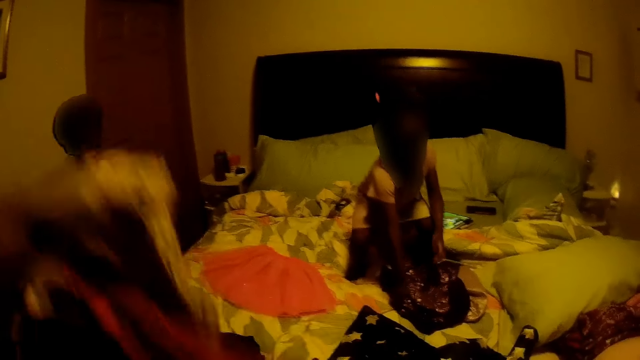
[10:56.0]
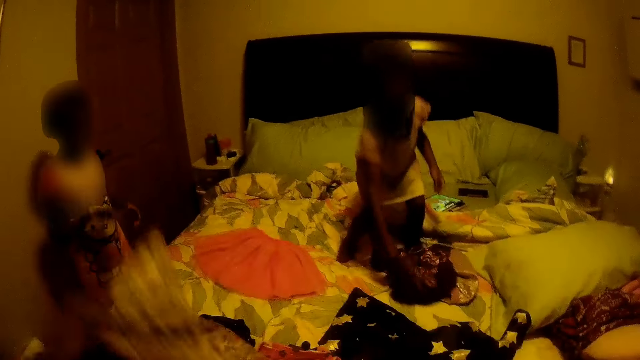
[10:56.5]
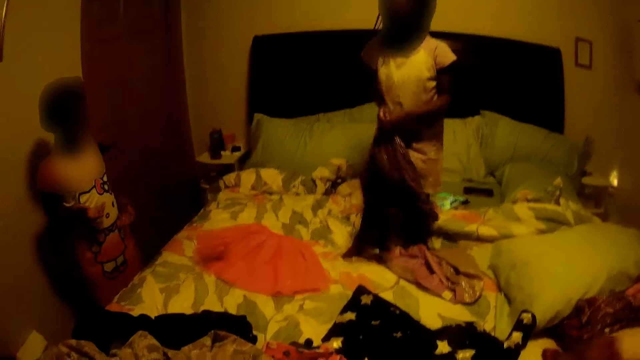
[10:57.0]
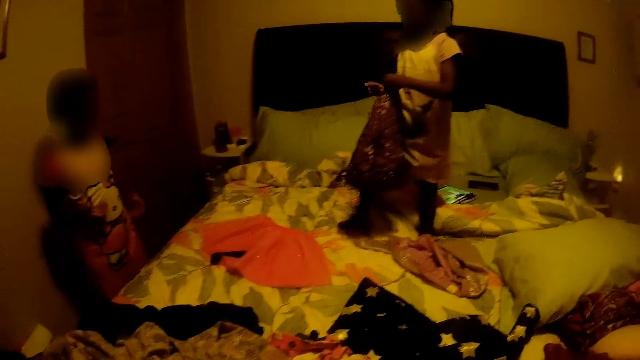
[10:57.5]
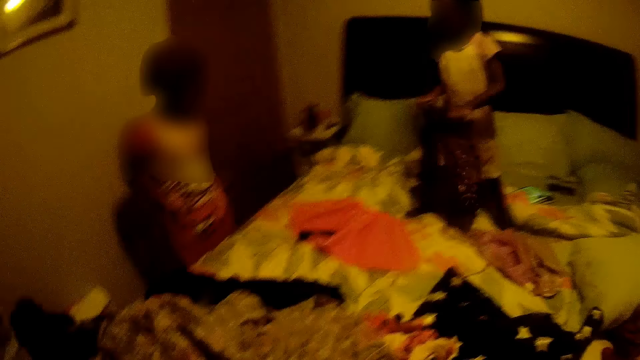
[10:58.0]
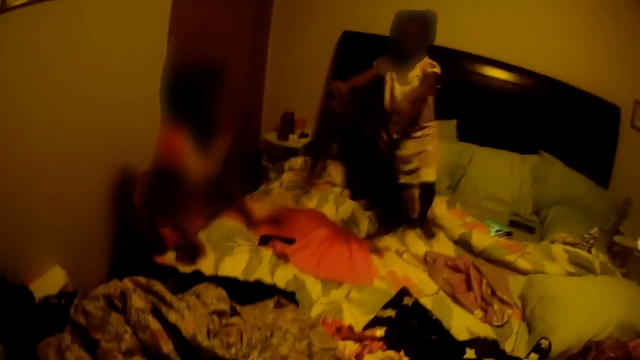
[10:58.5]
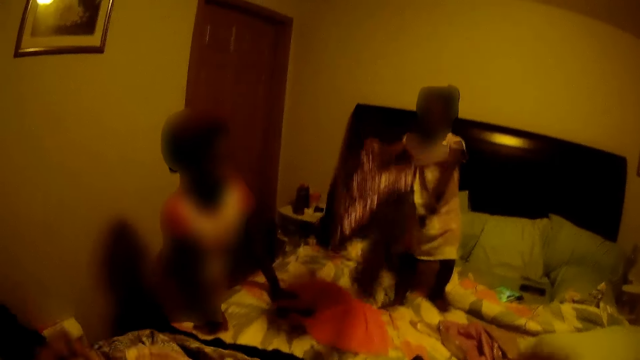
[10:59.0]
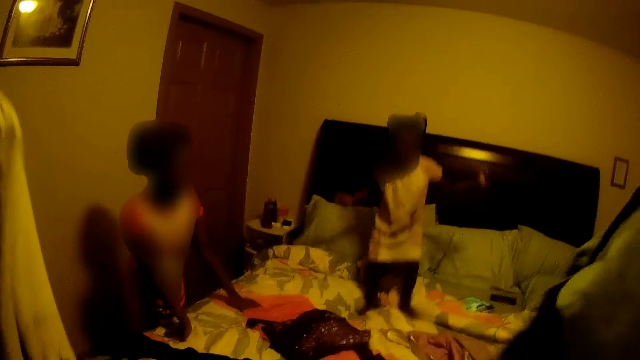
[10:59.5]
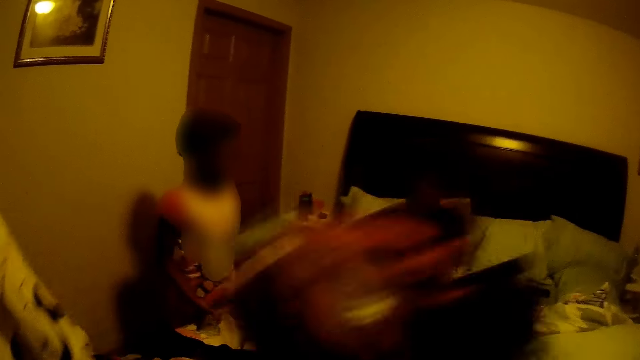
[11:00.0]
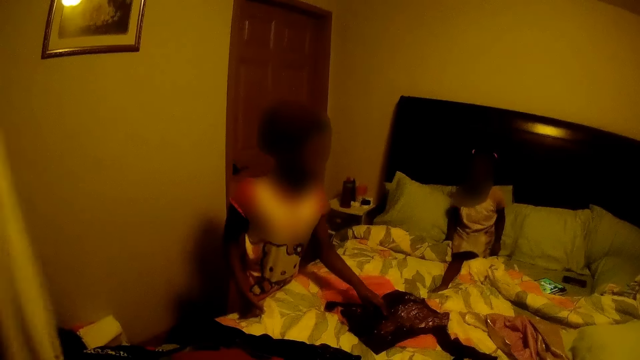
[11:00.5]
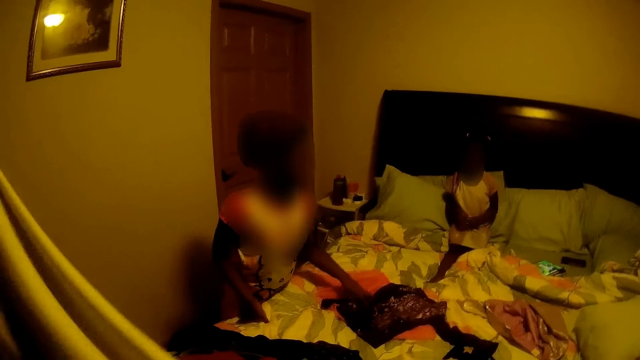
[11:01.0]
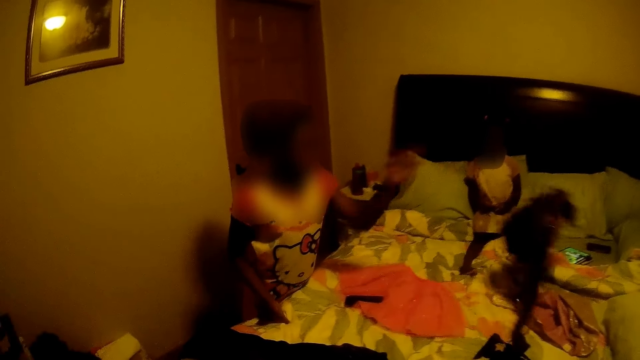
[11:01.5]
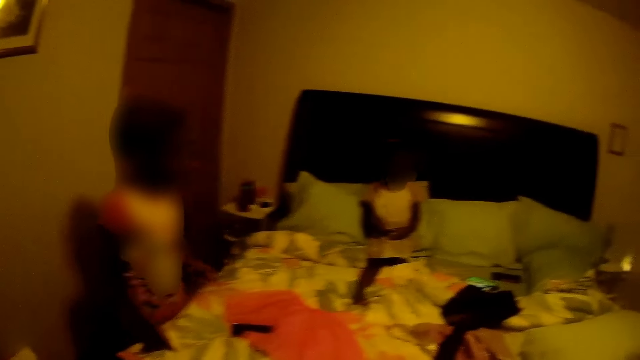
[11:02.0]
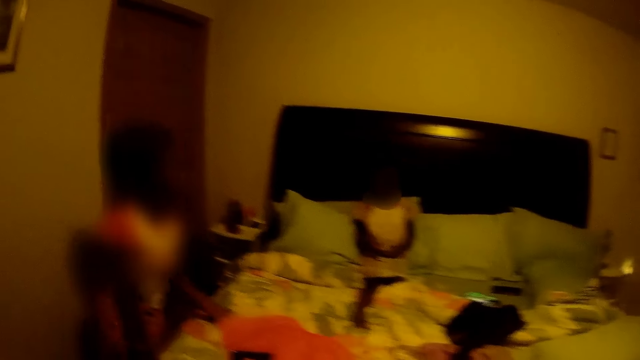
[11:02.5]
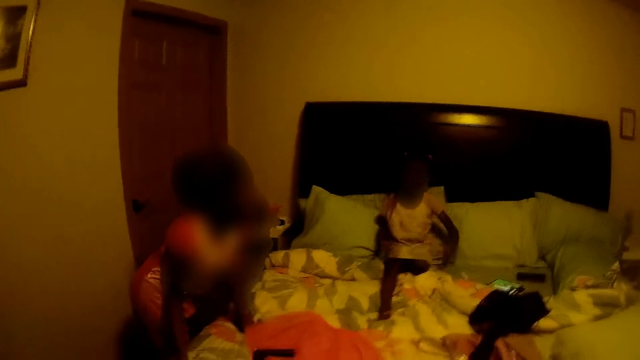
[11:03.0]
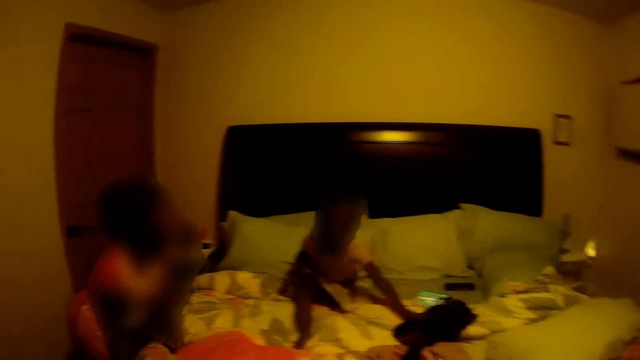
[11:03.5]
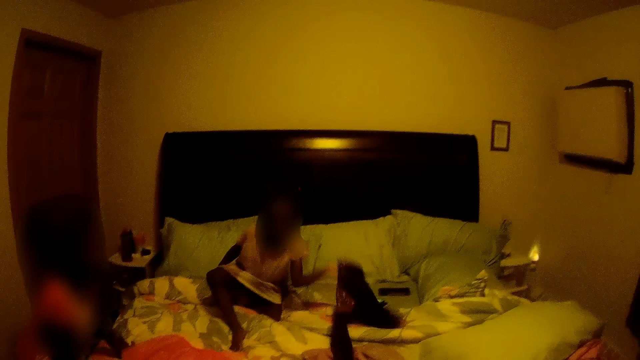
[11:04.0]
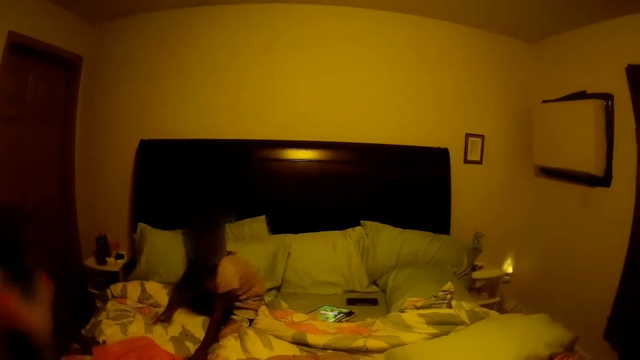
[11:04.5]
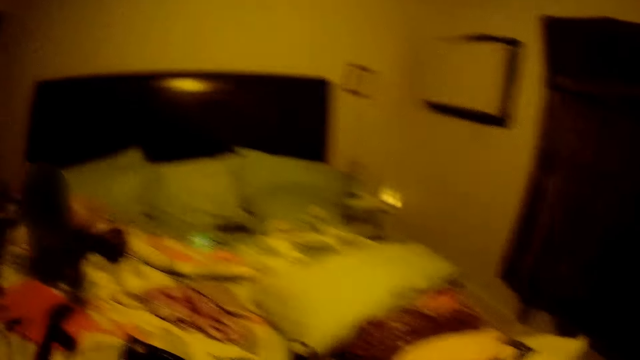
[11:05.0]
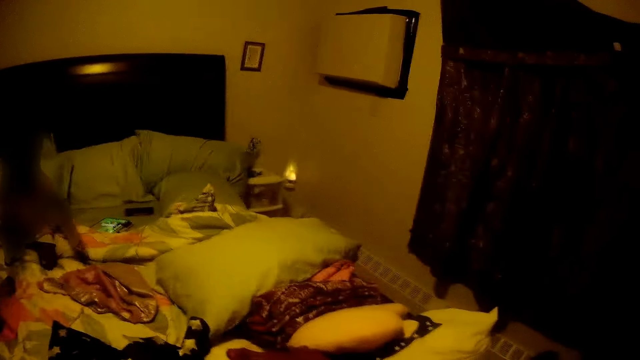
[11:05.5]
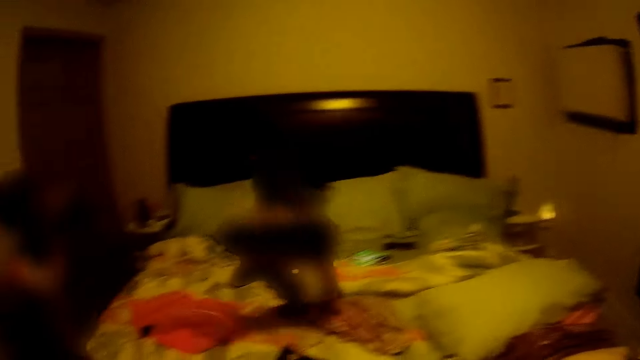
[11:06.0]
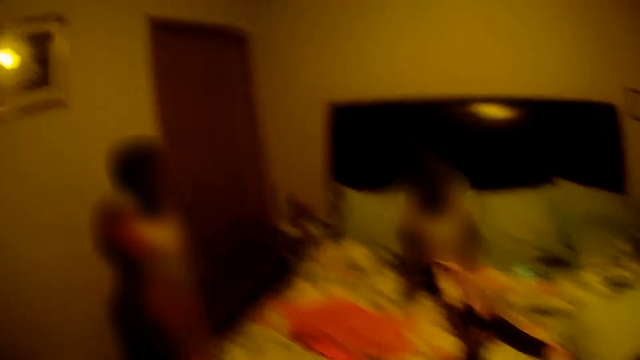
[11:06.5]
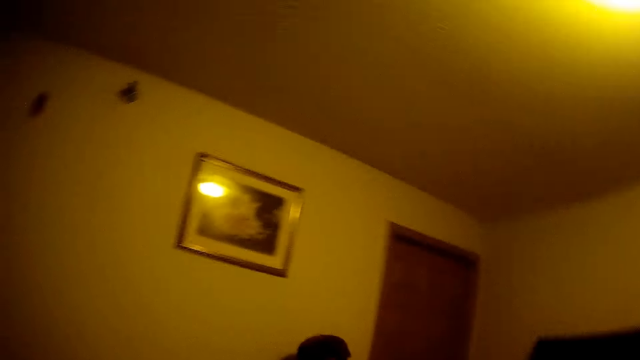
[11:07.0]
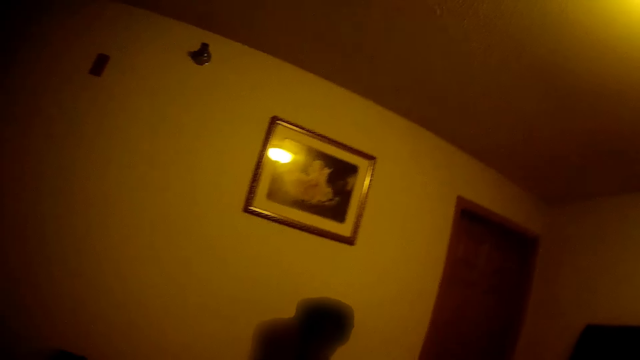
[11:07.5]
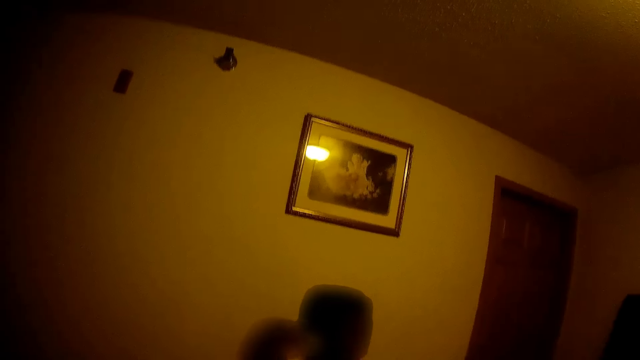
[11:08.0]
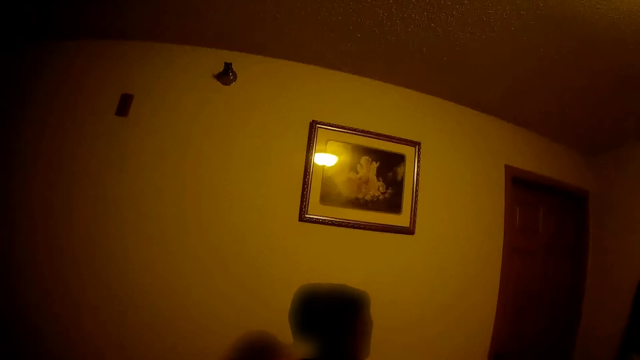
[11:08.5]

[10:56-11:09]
The girl picks a cloth from the bed with her right hand, drops the cloth on the bed with both hands, and sits on the bed. The other girl throws the cloth on the bed with her left hand. The first girl picks a cloth with her left hand. The camera wearer talks to the girl.

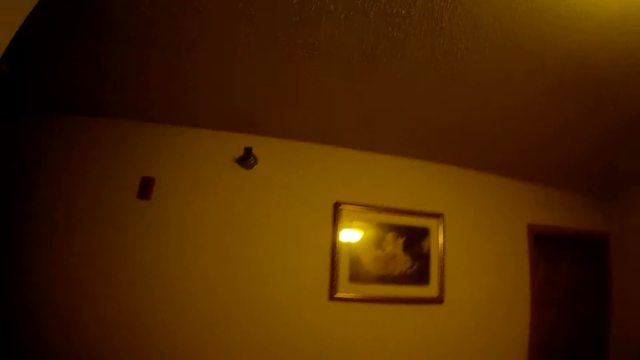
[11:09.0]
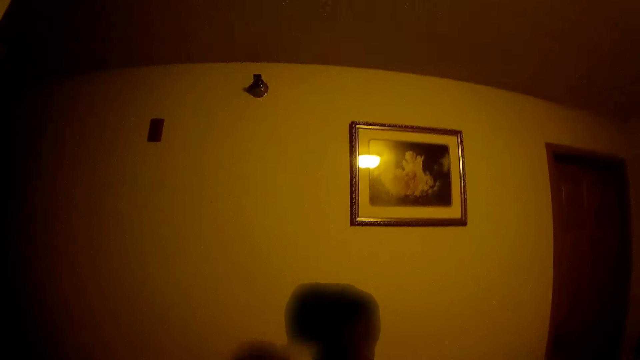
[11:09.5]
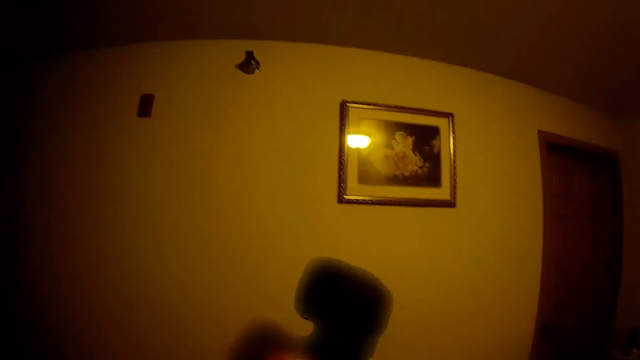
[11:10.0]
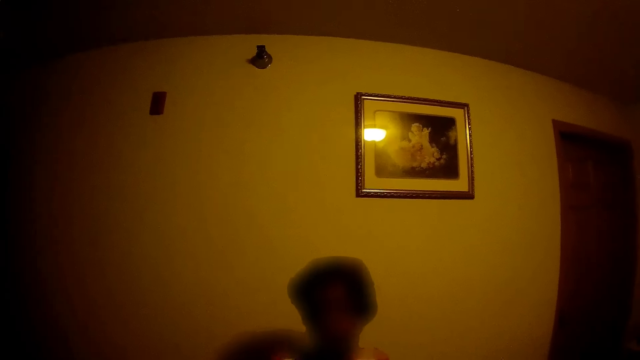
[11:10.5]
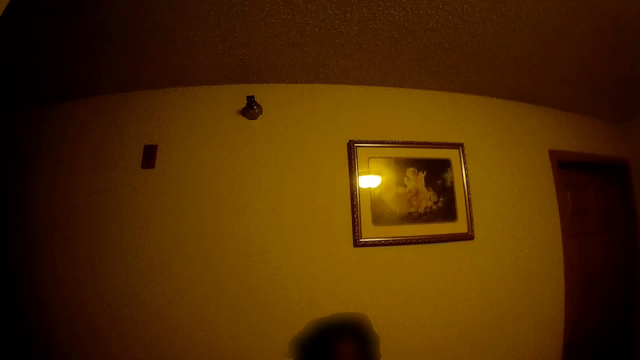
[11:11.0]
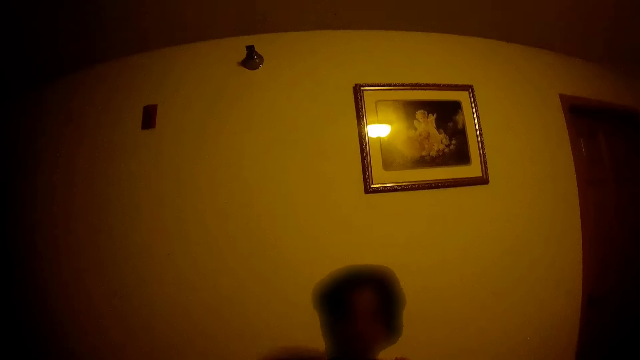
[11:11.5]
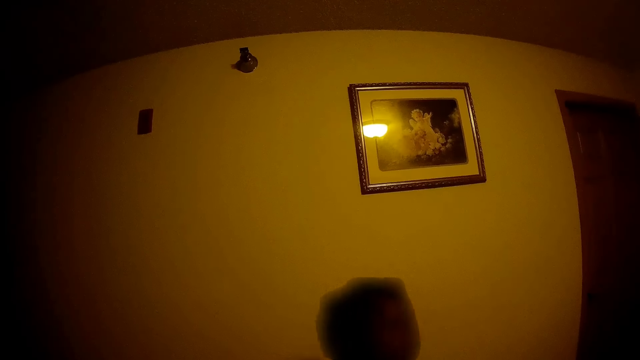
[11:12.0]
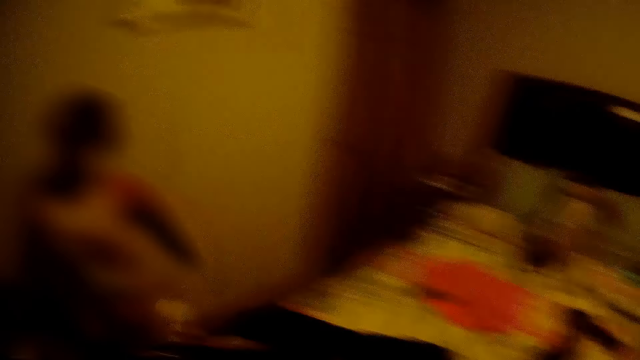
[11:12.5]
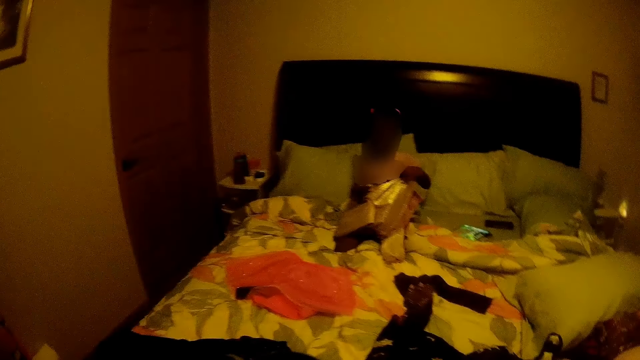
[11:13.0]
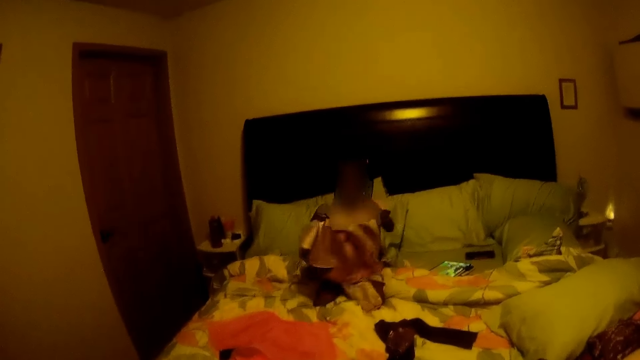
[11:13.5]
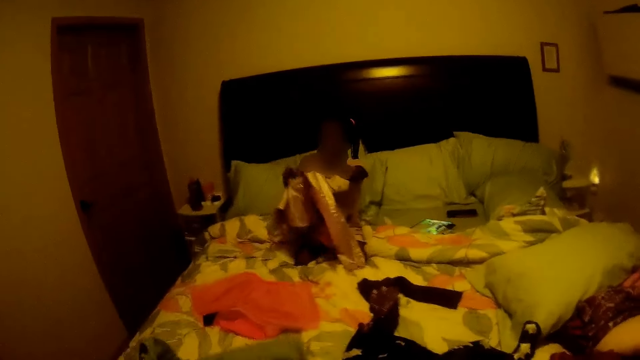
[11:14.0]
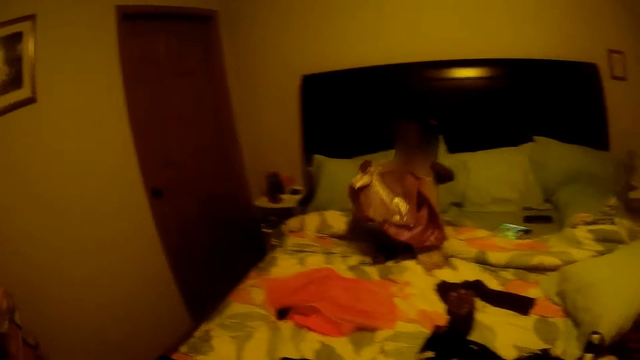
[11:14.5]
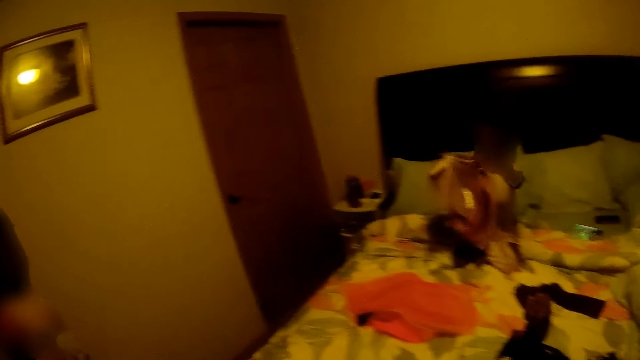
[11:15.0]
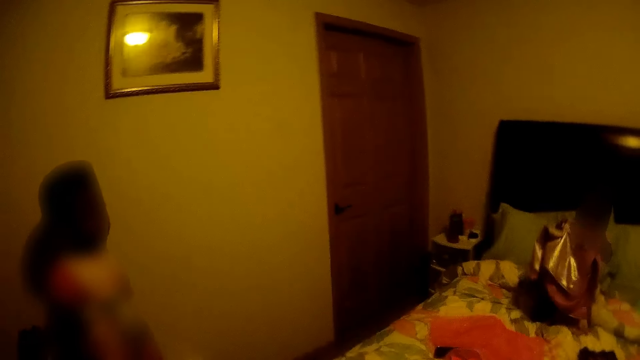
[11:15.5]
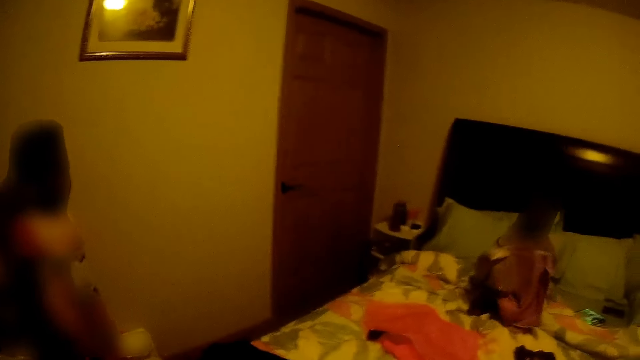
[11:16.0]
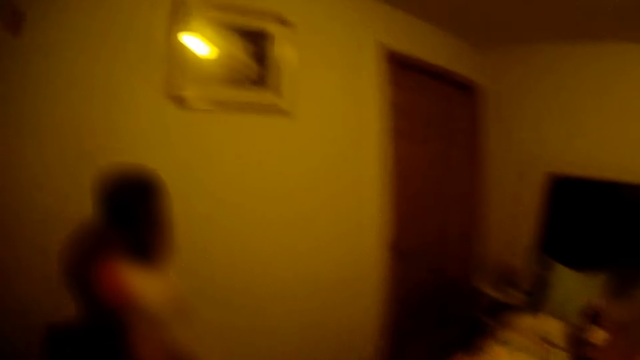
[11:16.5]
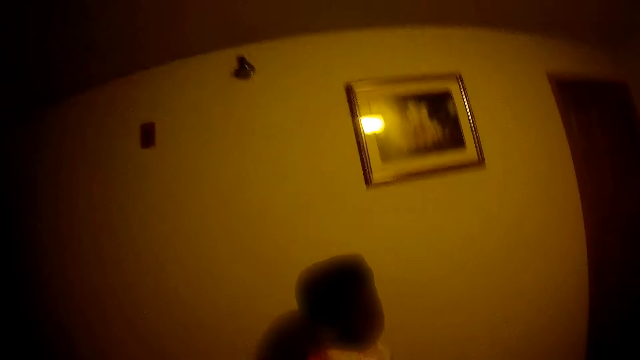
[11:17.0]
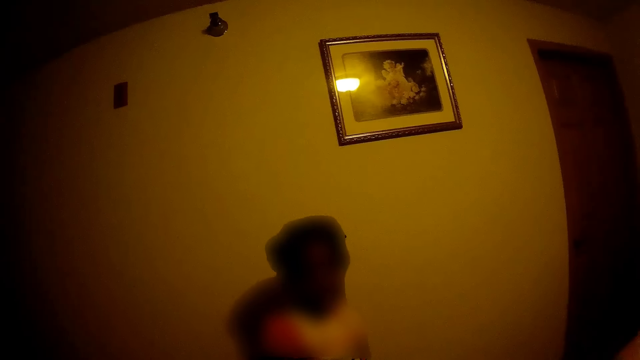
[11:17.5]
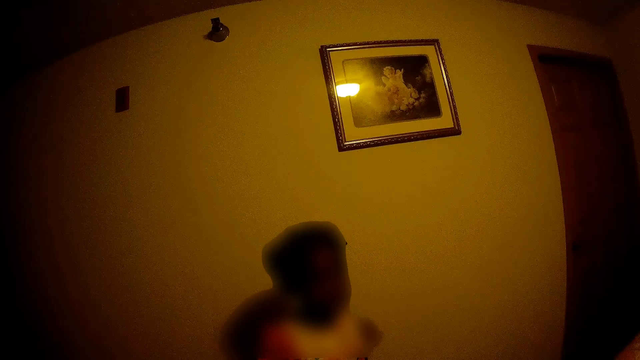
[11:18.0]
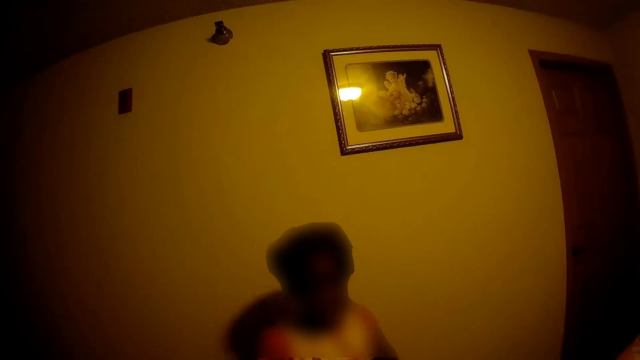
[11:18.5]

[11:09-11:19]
A girl holds a cloth with both hands.
